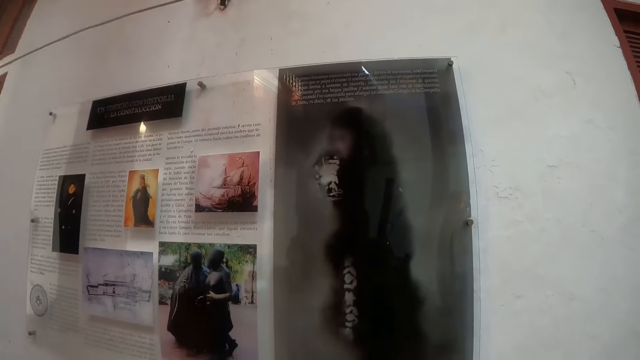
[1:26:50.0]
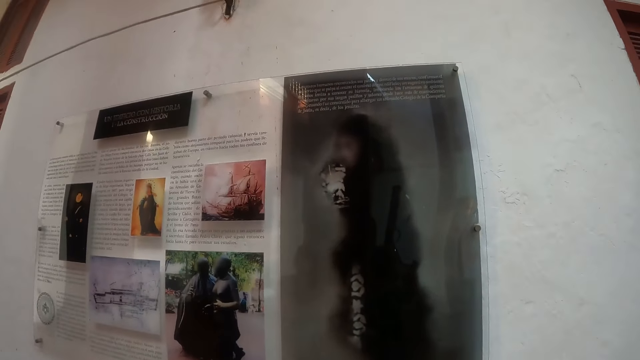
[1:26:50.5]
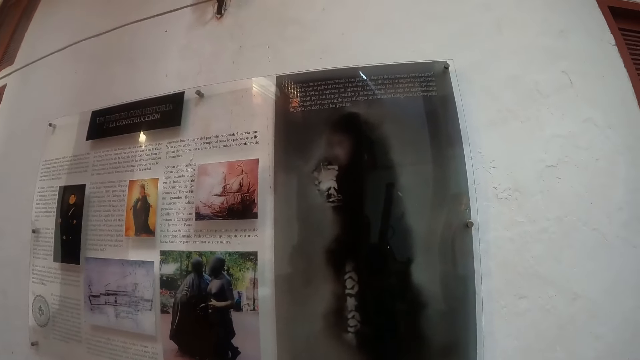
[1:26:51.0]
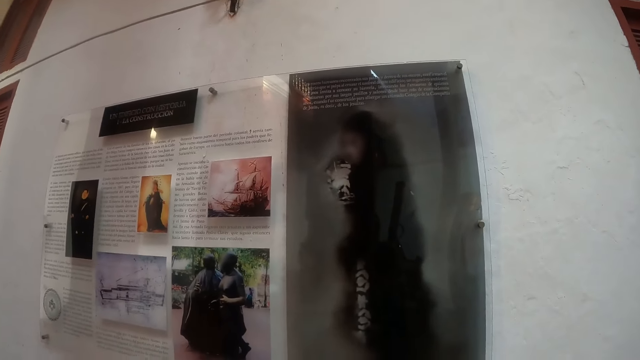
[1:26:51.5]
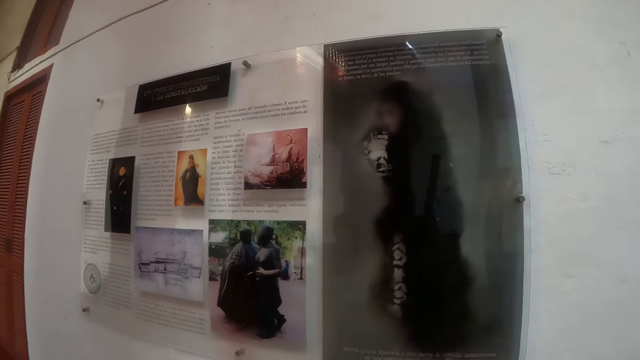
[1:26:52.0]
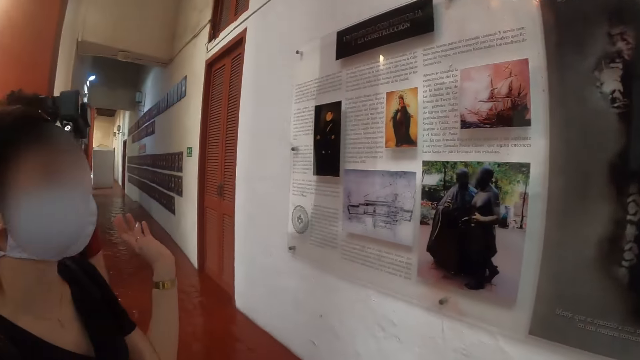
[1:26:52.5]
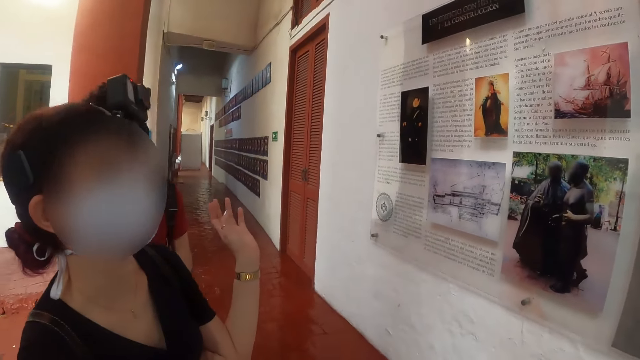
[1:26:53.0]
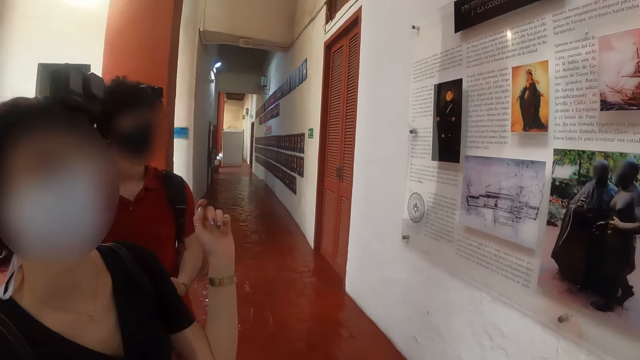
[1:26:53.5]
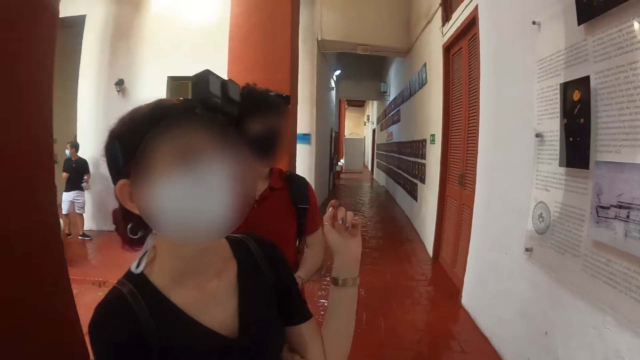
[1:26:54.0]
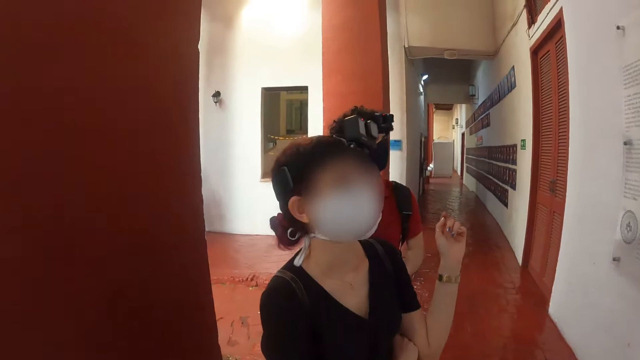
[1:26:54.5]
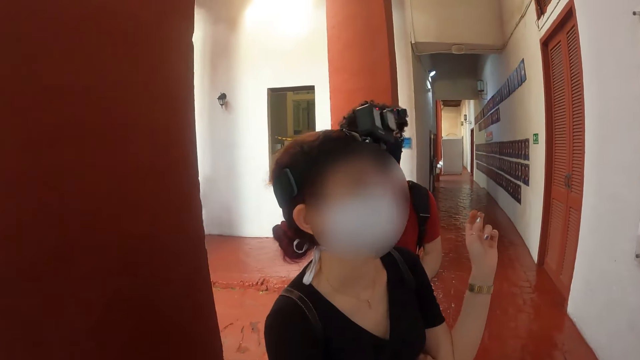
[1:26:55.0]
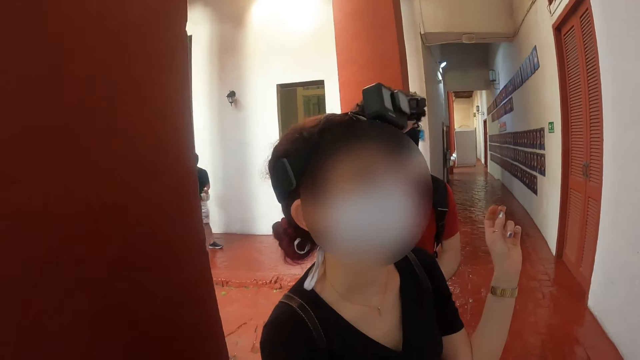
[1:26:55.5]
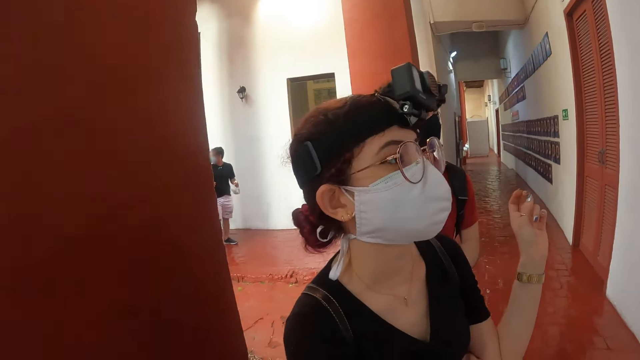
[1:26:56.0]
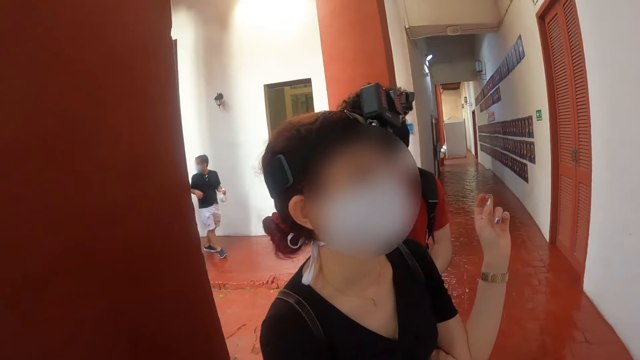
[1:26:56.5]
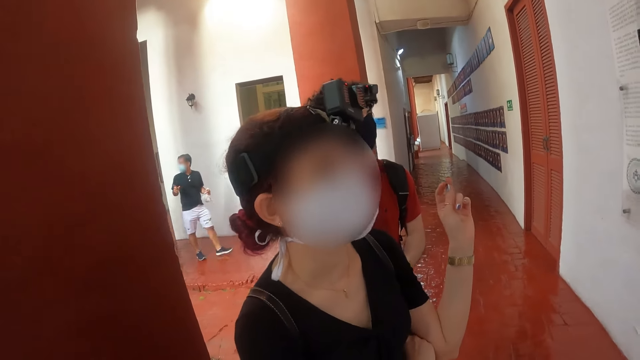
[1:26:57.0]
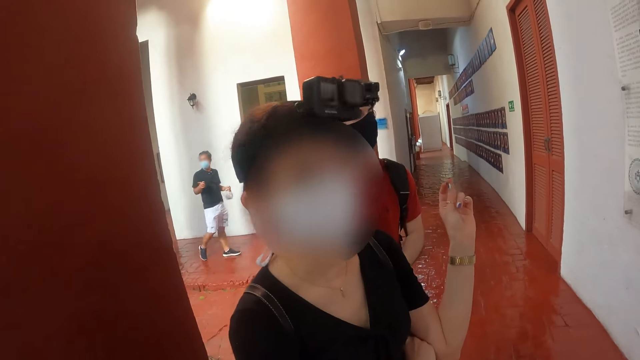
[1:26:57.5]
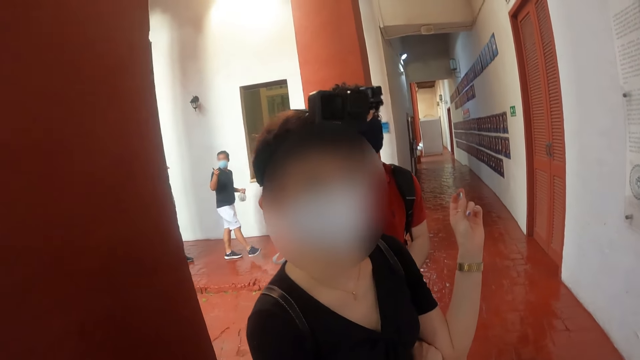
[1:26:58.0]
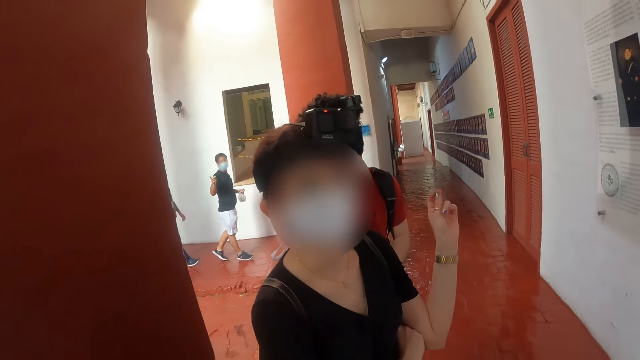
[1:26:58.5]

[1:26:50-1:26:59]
The camera wearer looks around the museum. They converse with a person. They stare at a person and another person.

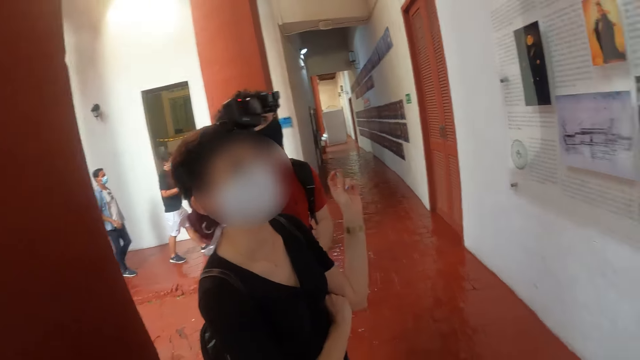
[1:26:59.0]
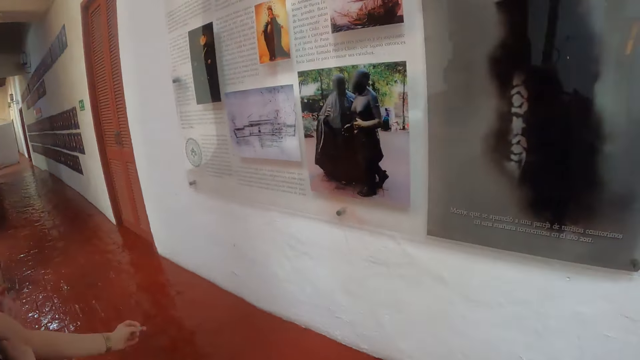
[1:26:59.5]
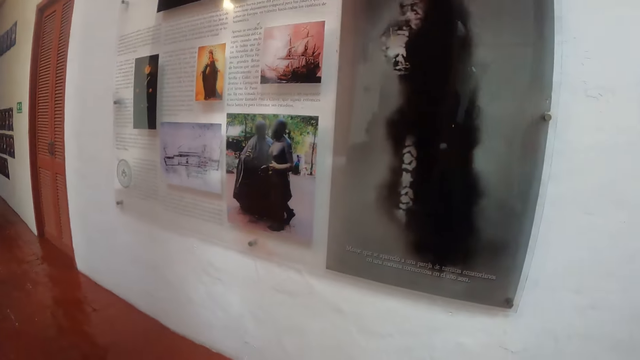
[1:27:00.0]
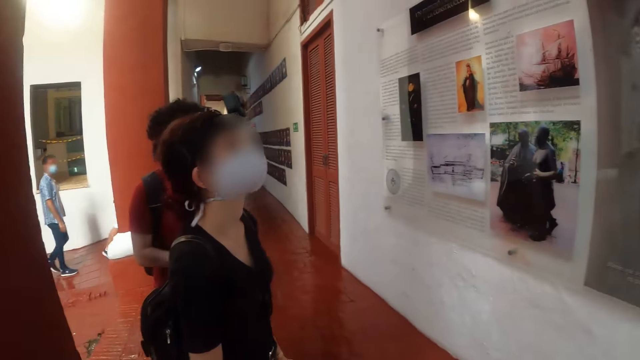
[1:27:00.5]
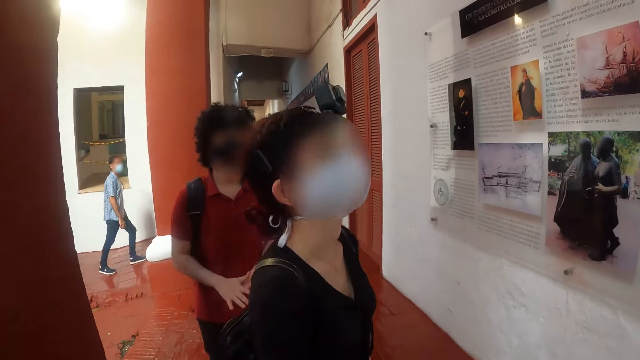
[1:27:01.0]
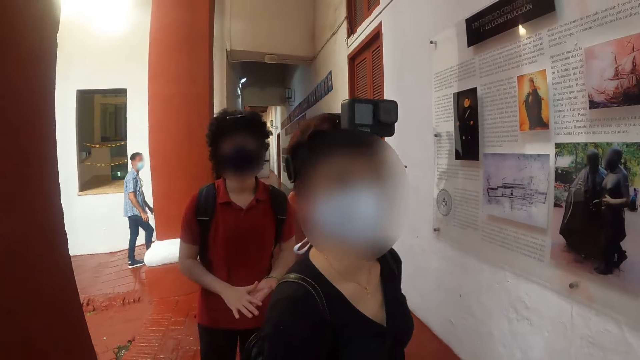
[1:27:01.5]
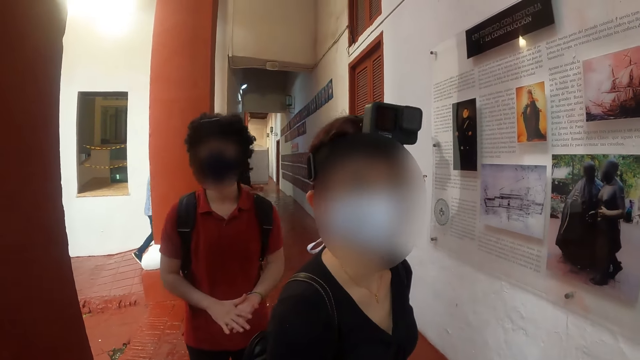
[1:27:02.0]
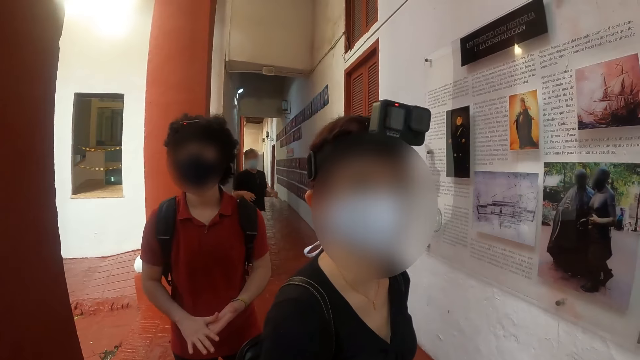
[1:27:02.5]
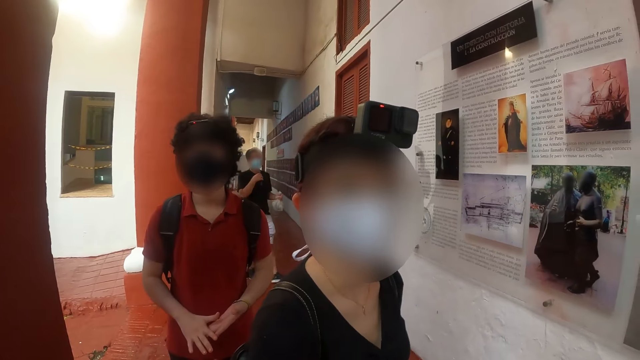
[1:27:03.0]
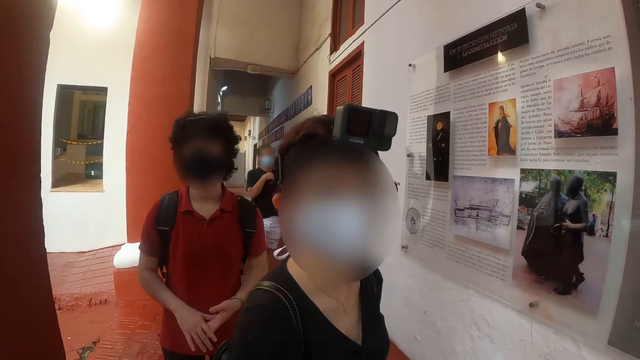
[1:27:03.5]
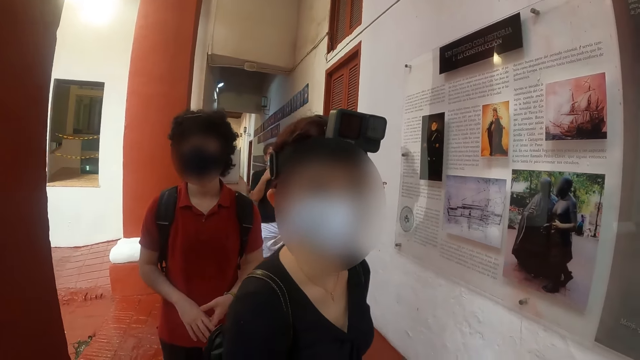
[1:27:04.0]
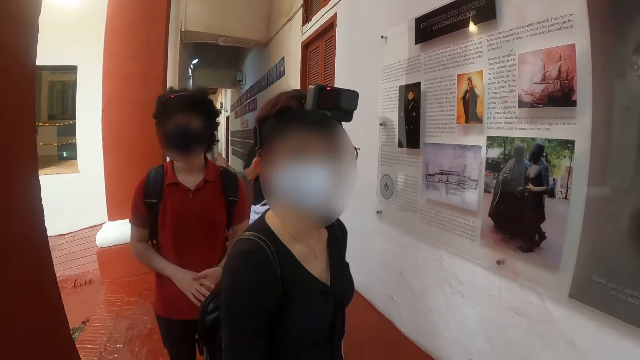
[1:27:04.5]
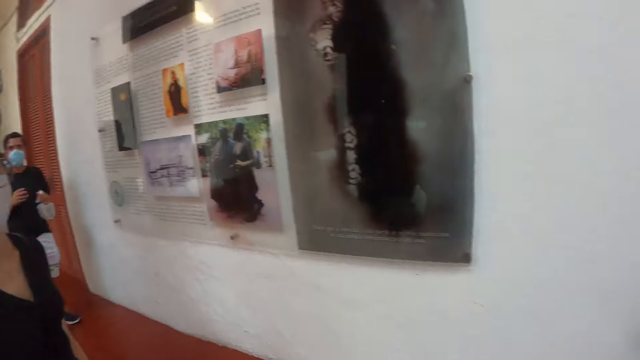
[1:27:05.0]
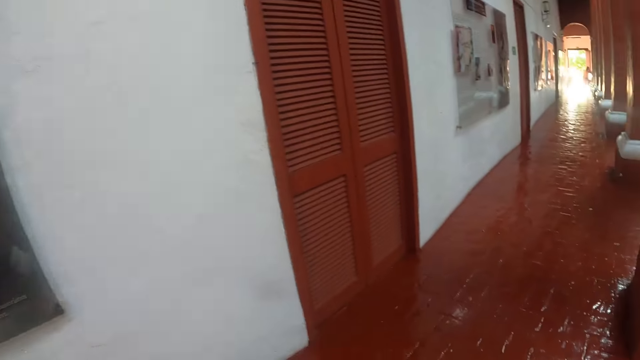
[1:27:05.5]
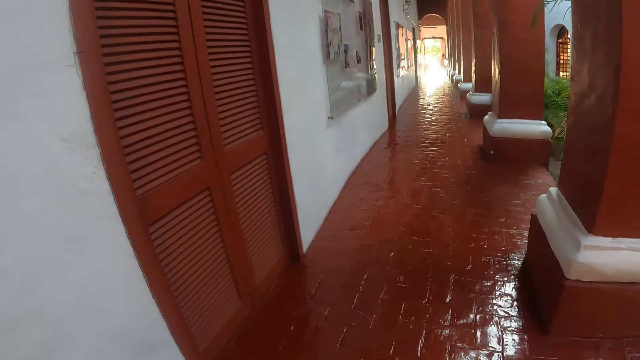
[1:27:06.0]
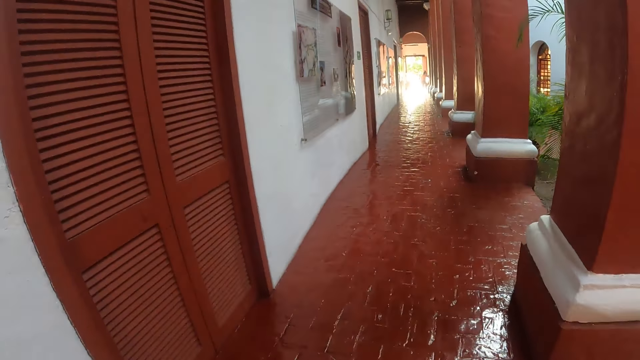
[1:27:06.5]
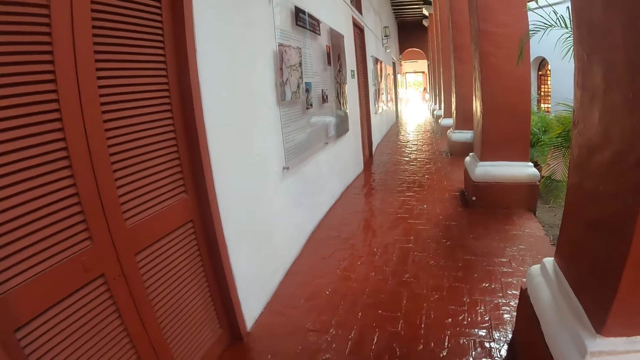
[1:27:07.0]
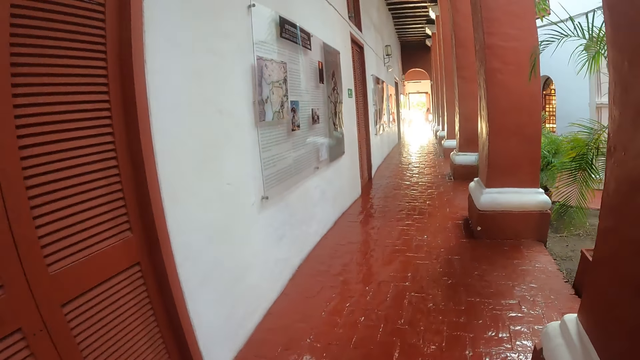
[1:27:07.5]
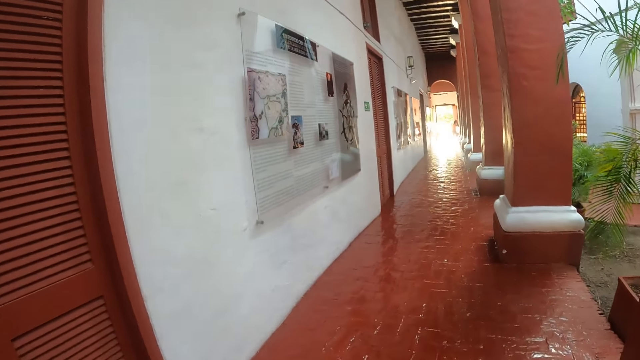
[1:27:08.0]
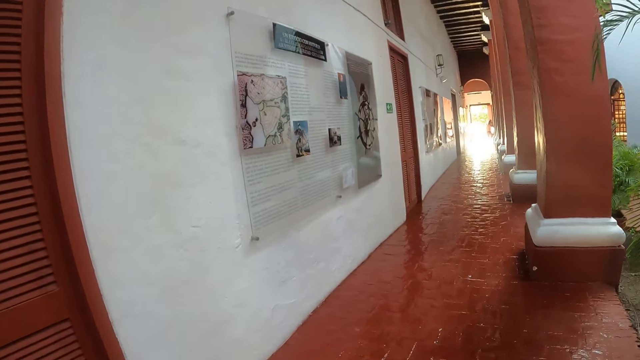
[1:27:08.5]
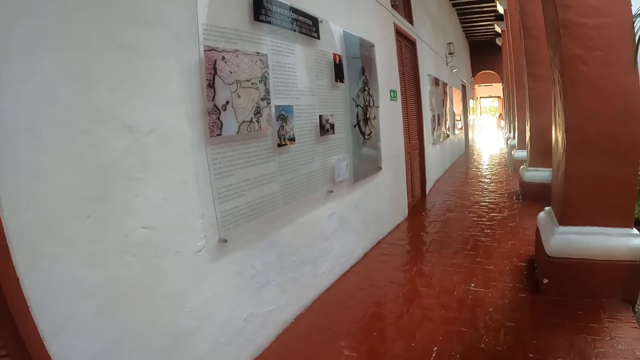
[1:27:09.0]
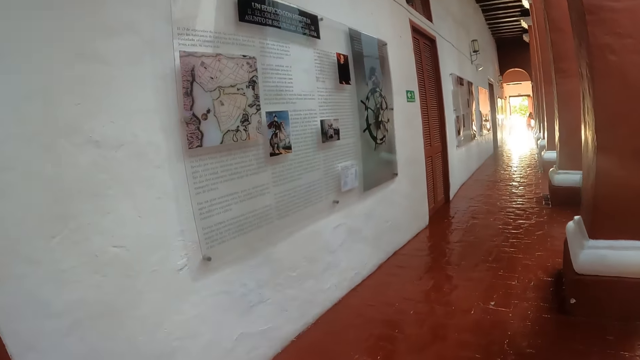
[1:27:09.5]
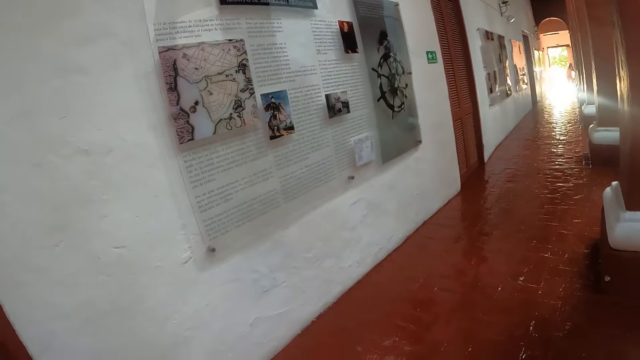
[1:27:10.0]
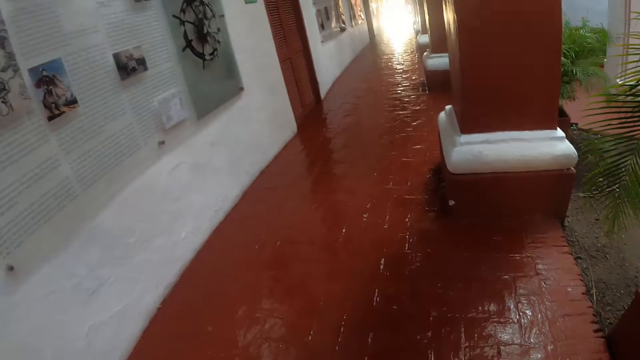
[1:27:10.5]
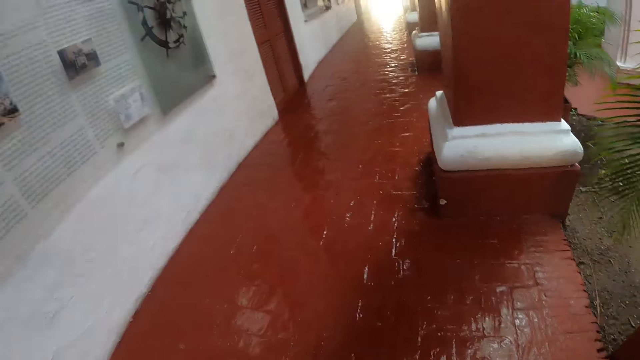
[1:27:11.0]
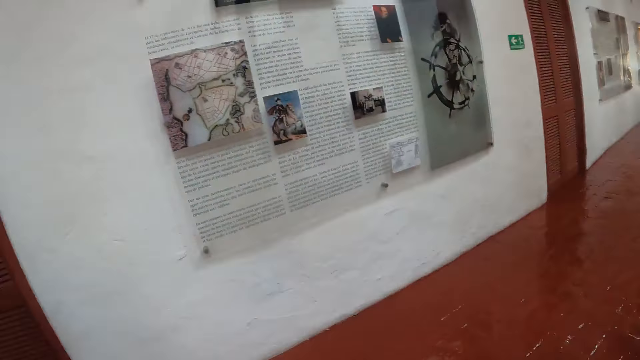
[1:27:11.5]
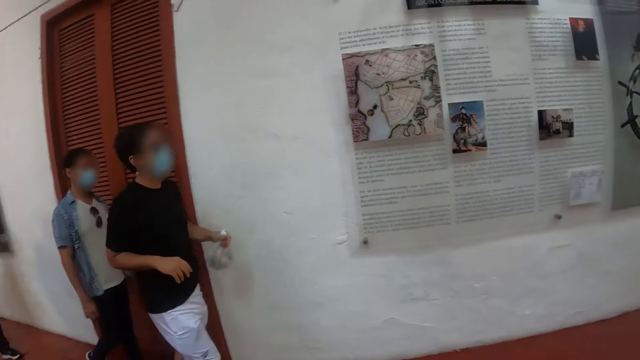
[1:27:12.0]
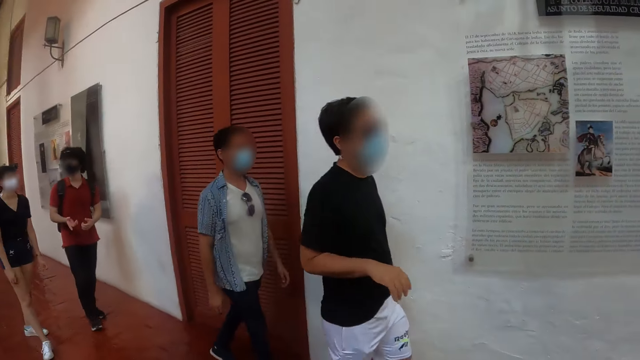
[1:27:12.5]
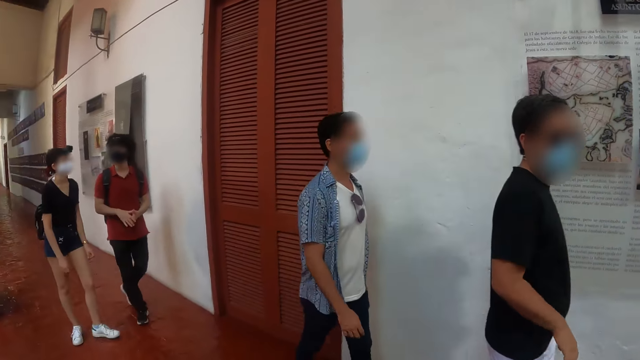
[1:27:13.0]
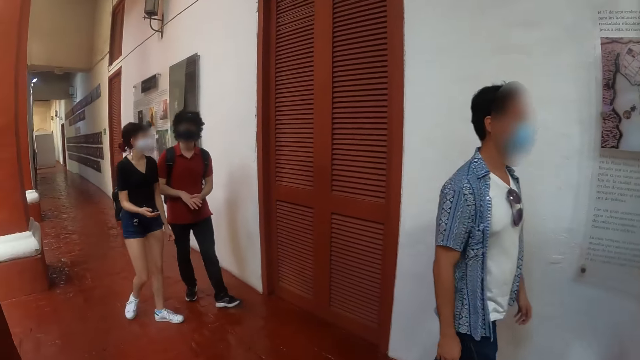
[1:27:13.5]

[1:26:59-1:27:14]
The camera wearer looks around the museum. They stare at a person and another person. They converse with a person. They look around the museum. They walk around the museum. They look around the museum.
